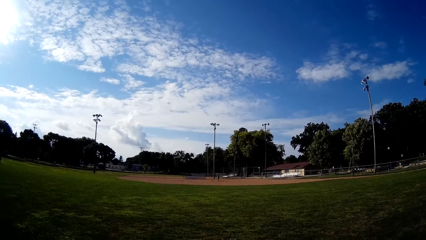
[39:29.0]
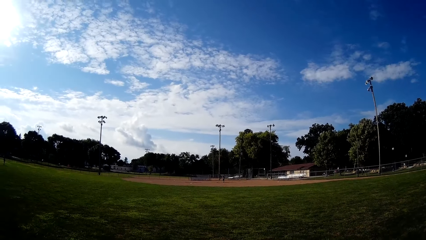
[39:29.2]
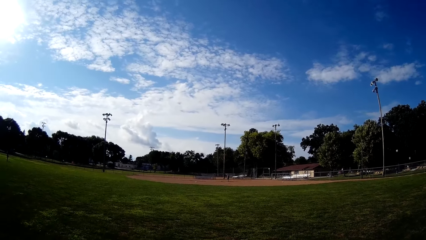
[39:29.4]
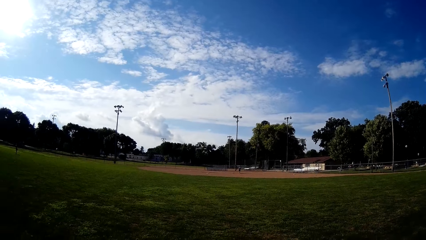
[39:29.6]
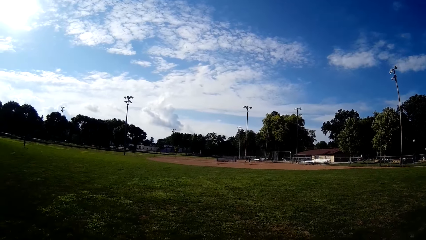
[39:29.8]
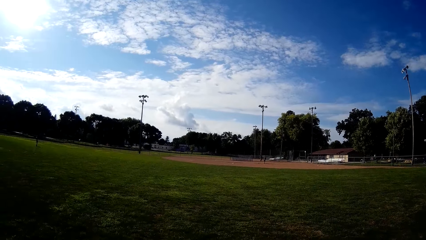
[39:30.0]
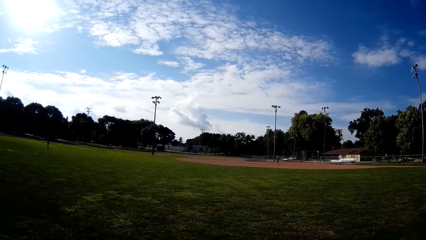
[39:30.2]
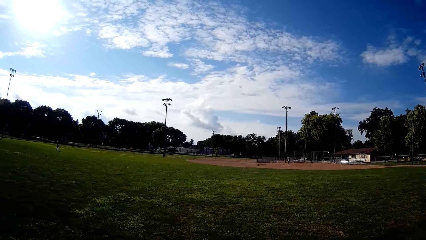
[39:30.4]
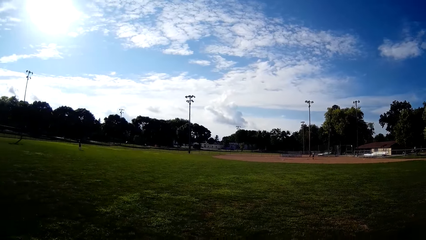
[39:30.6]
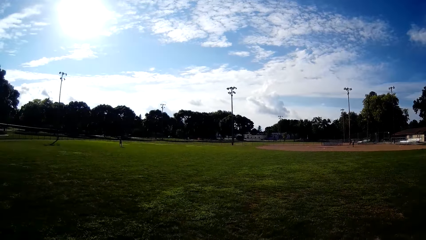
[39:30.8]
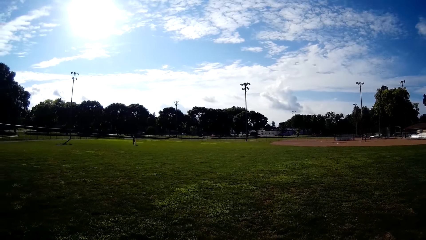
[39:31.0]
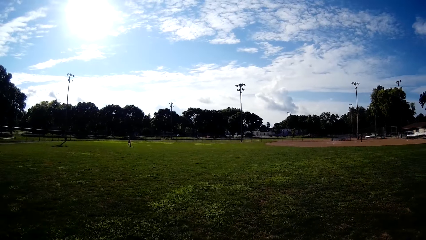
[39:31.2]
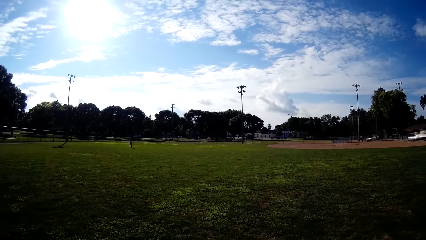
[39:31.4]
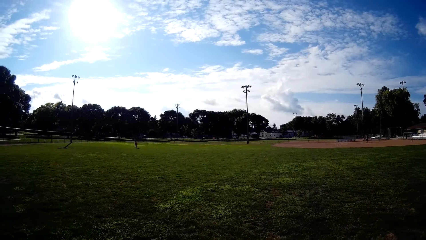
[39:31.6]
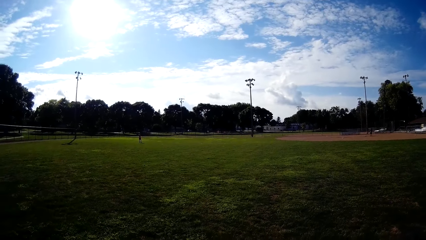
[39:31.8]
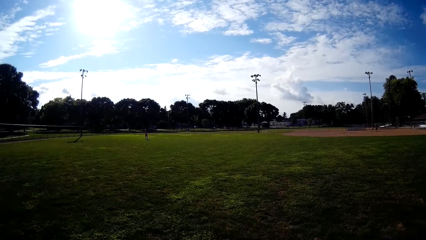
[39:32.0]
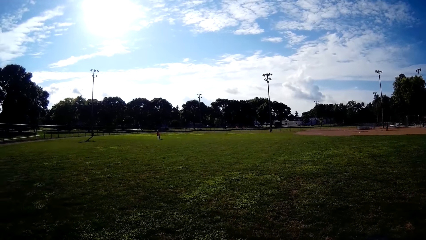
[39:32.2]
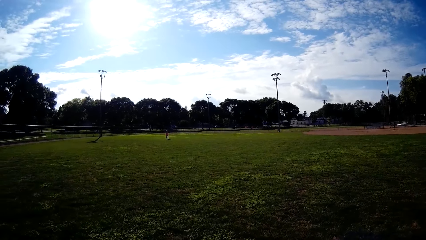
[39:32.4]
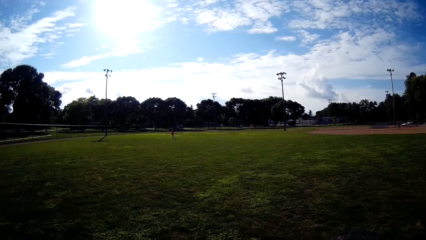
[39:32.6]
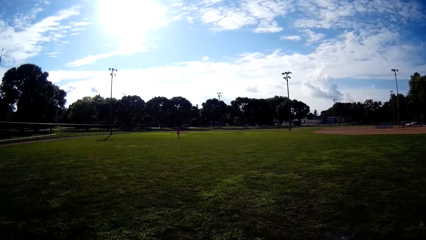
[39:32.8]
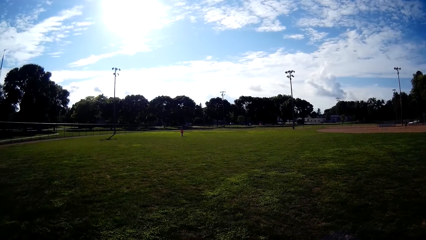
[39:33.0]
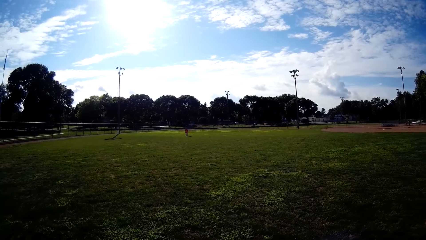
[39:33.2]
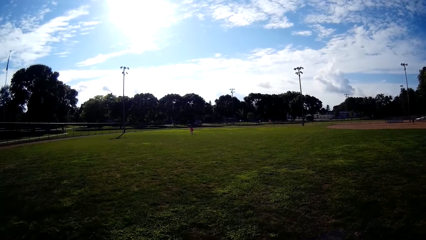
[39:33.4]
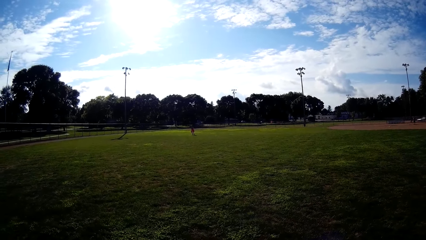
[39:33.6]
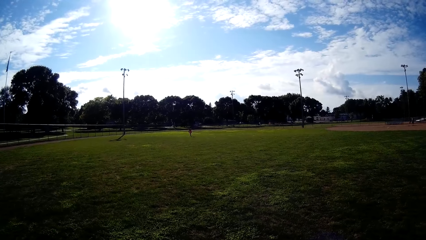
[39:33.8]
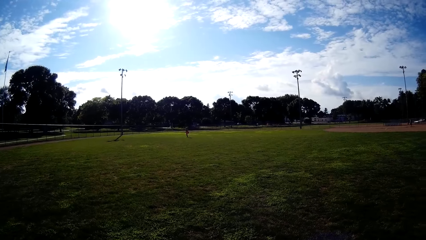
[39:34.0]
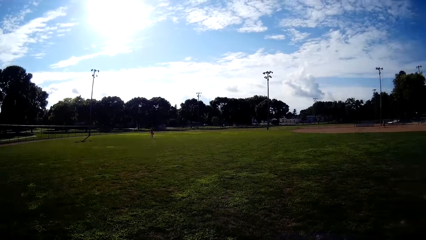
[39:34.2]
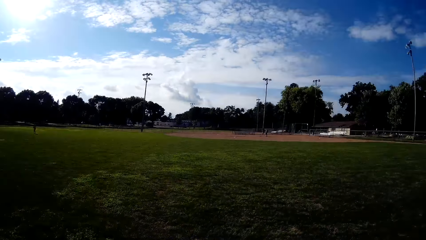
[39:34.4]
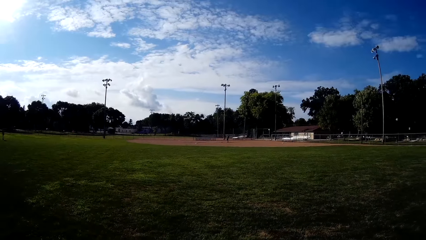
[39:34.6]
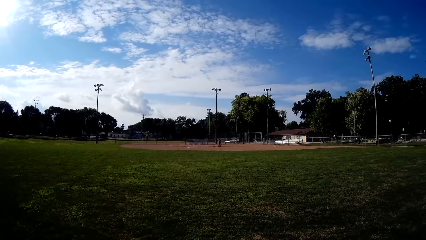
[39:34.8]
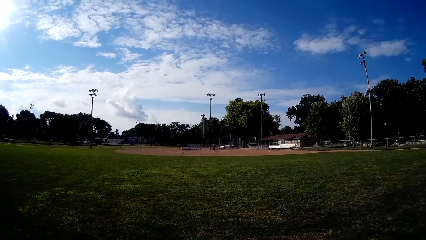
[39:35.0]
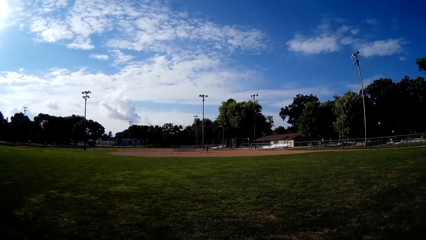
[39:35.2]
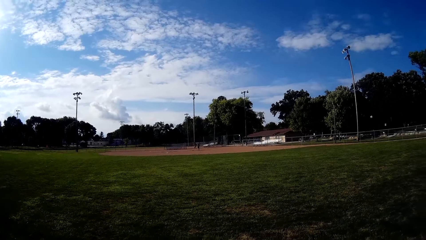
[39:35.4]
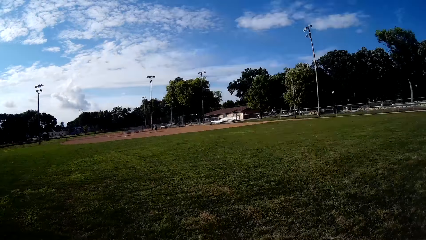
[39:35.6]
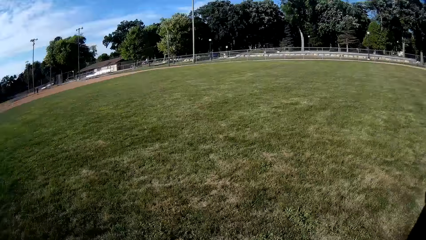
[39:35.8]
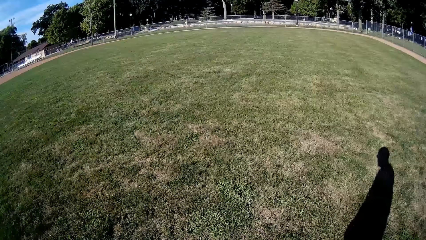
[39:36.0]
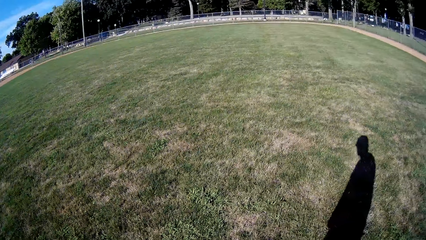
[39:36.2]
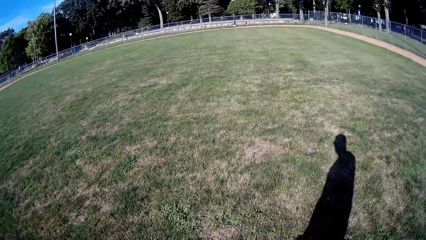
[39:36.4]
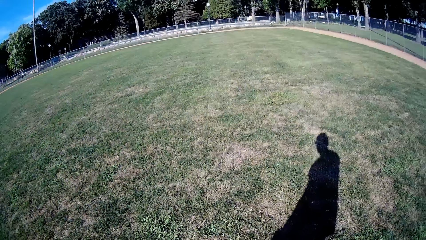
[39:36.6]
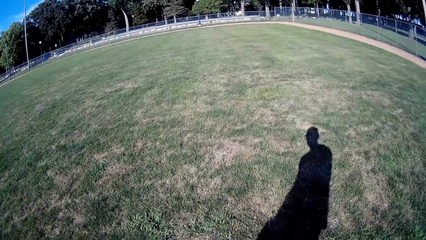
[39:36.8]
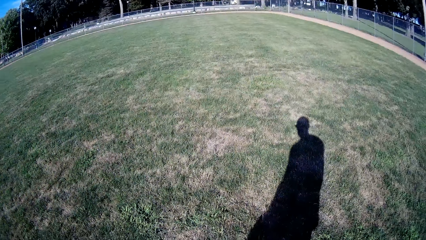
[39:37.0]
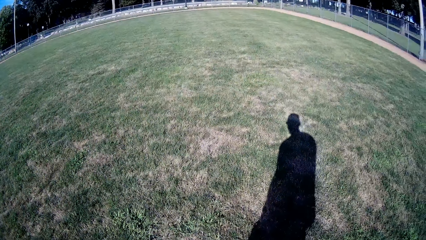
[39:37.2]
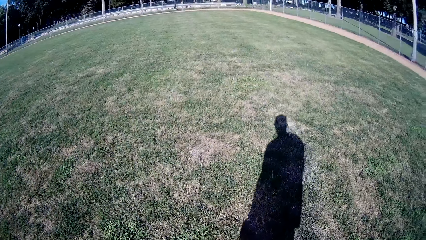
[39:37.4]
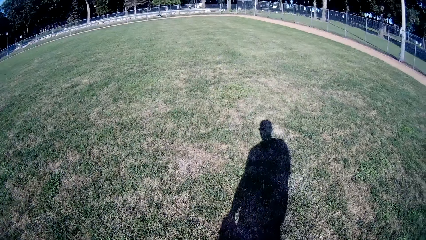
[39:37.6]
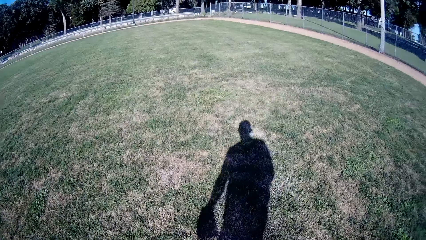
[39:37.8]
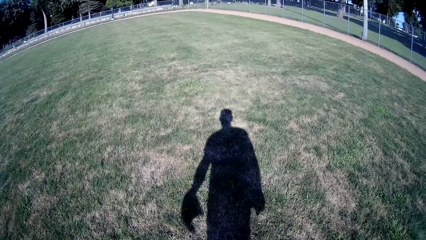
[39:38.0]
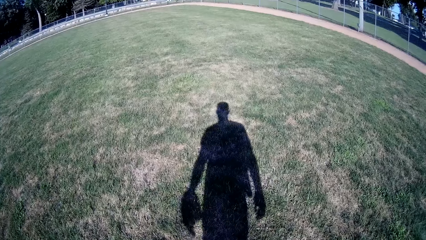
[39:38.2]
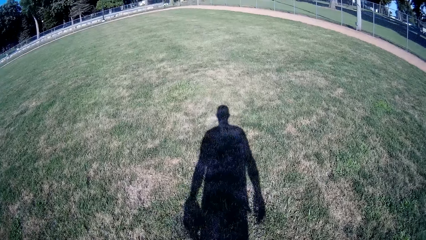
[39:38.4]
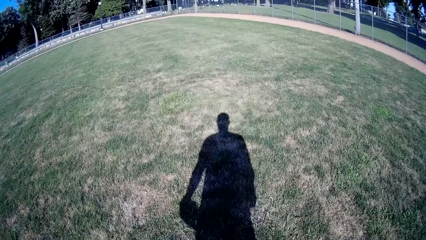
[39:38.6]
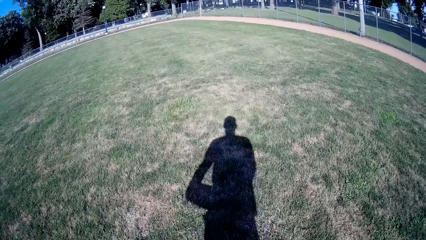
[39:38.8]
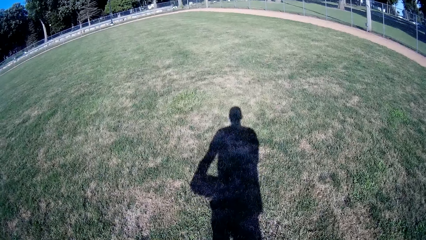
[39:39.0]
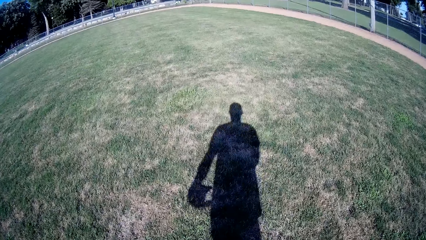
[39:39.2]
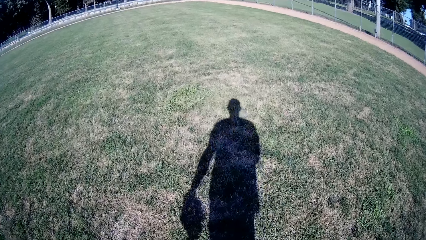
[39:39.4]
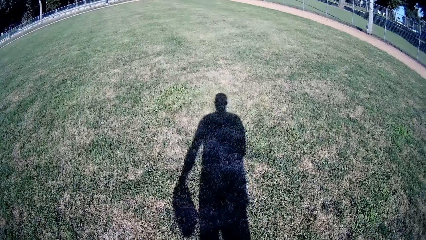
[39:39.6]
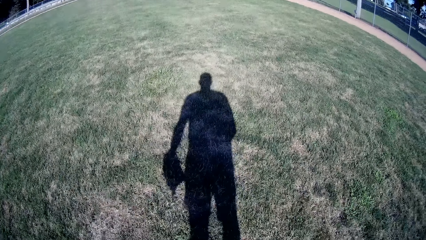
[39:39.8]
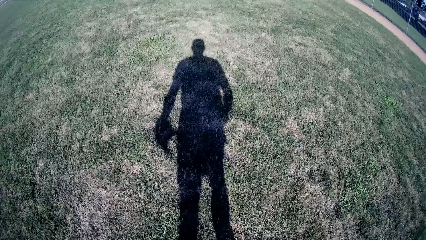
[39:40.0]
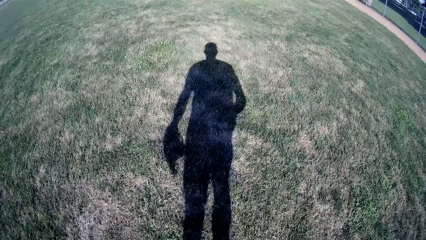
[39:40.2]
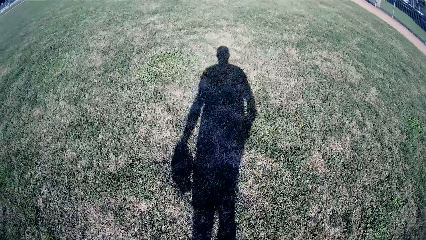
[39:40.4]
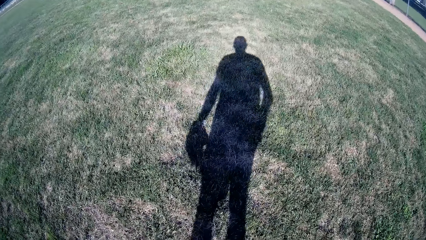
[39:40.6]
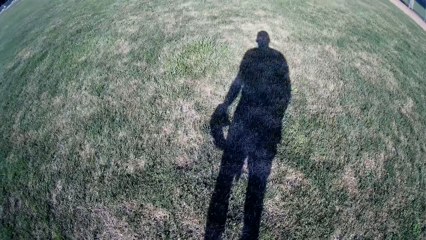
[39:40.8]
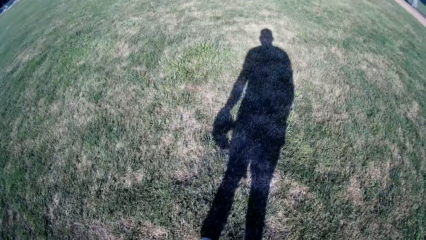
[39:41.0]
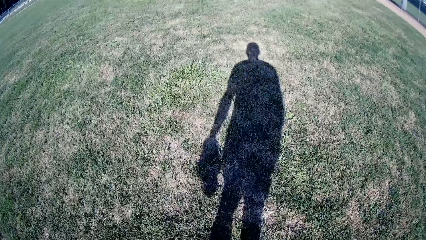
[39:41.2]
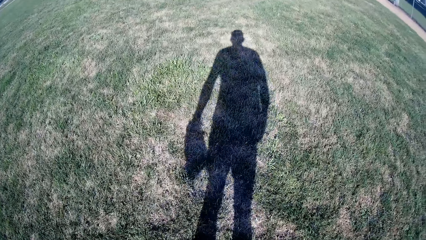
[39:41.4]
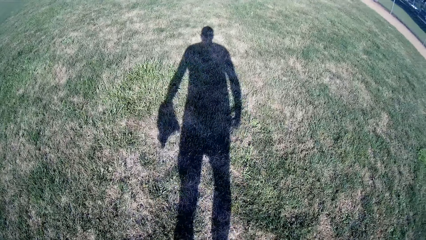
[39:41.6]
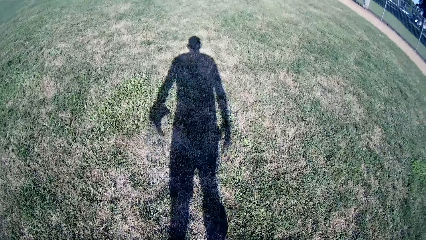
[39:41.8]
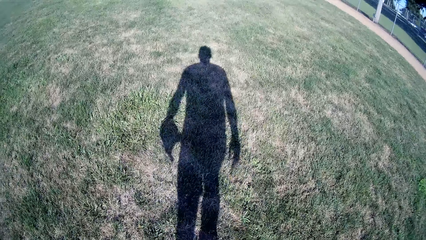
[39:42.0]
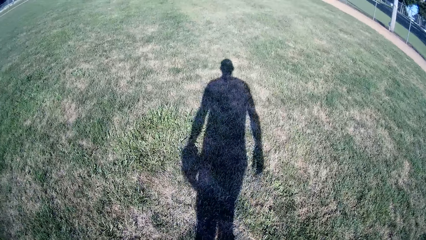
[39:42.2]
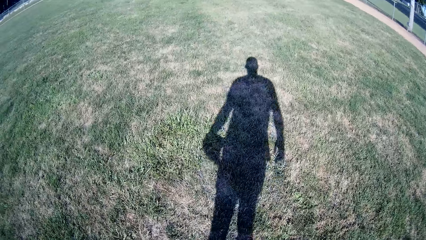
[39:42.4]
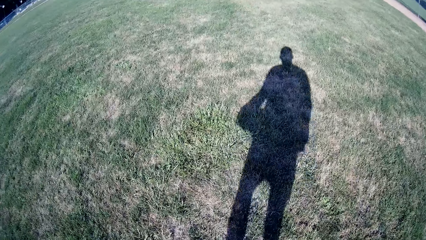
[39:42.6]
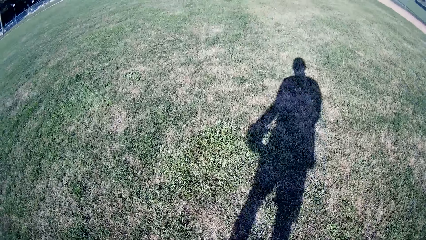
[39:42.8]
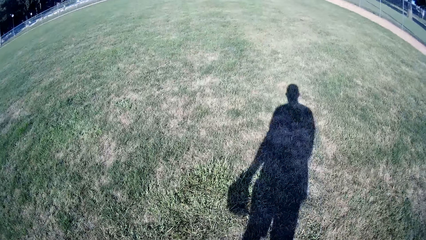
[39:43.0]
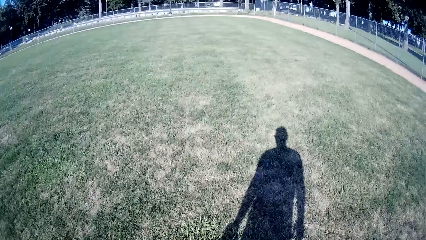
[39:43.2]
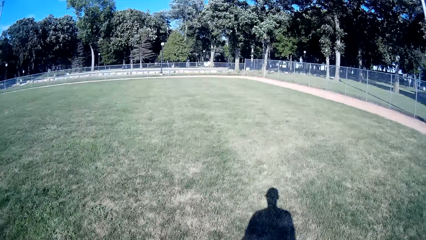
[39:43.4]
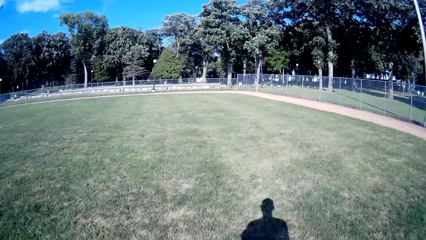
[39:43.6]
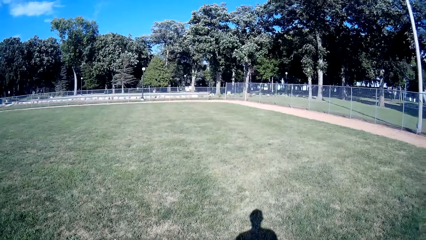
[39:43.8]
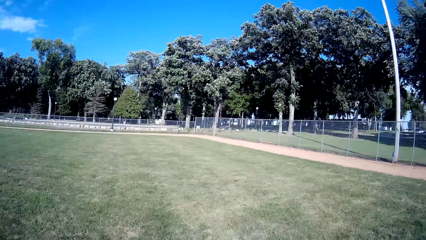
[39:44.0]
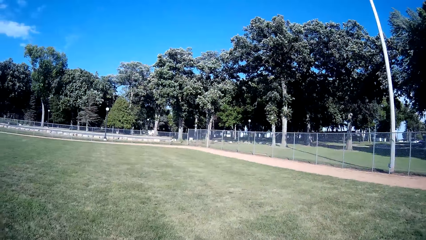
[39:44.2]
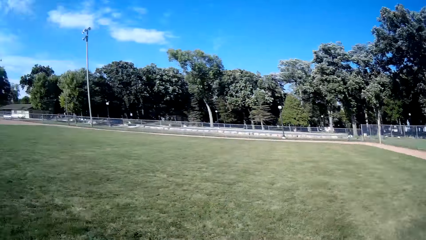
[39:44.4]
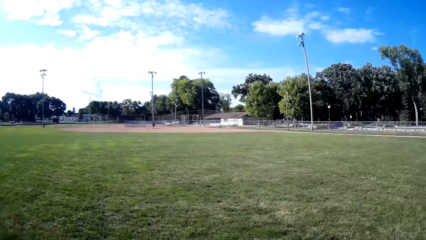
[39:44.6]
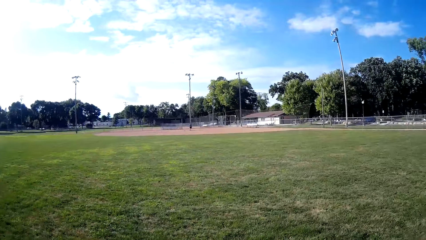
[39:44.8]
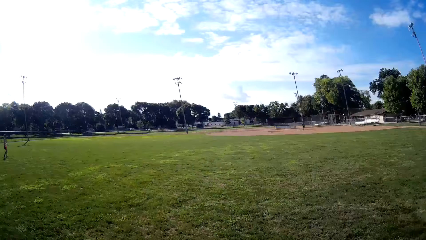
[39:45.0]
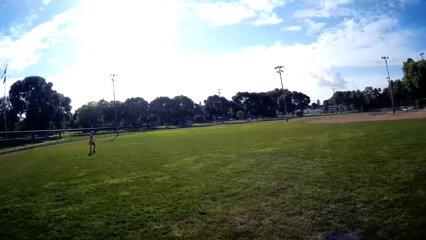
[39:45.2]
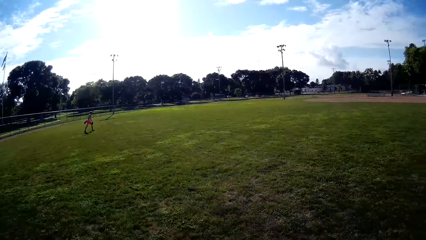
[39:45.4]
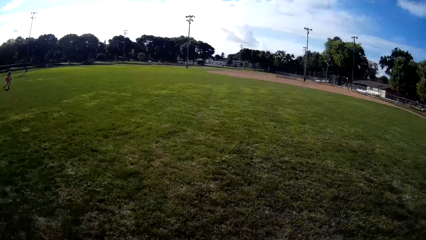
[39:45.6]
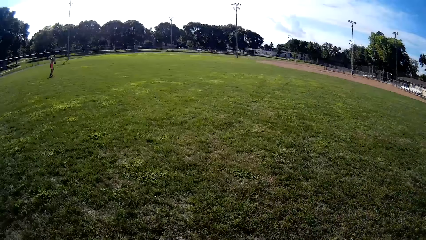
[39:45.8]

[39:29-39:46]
The camera wearer looks at a person. They walk forward on the field.
